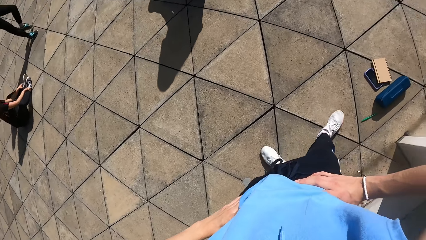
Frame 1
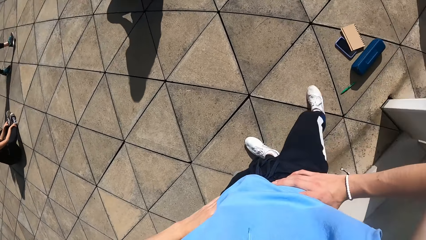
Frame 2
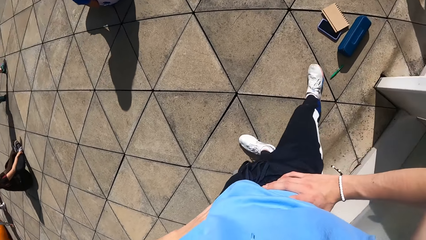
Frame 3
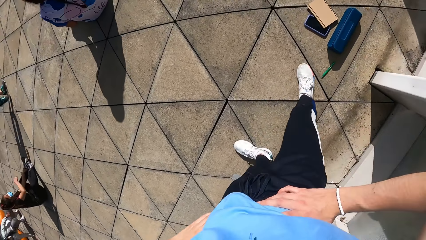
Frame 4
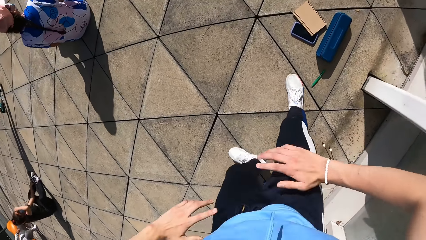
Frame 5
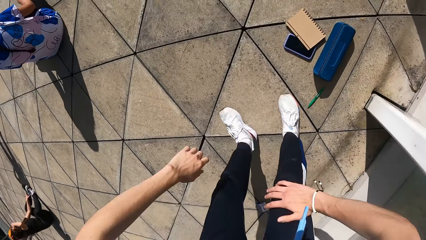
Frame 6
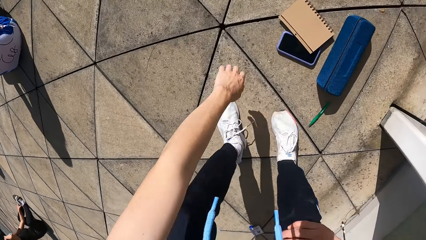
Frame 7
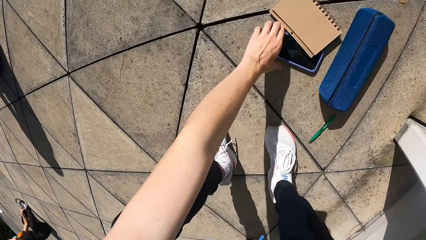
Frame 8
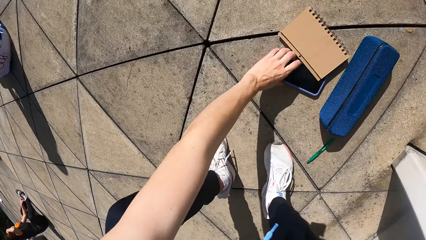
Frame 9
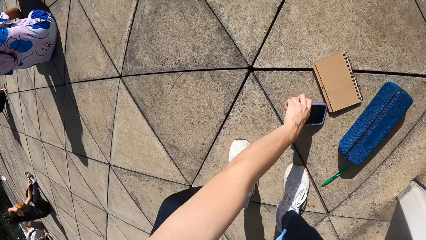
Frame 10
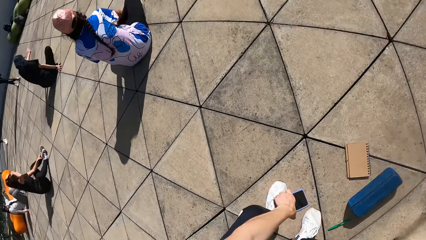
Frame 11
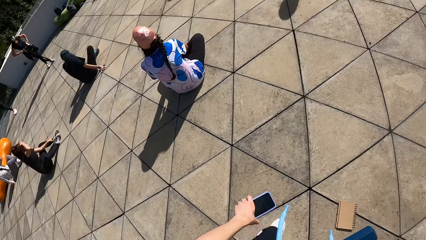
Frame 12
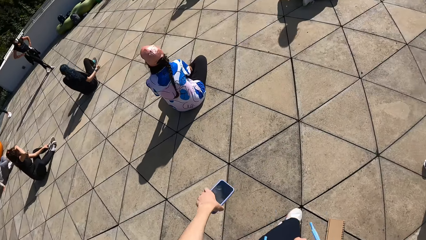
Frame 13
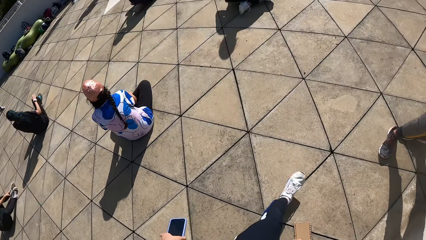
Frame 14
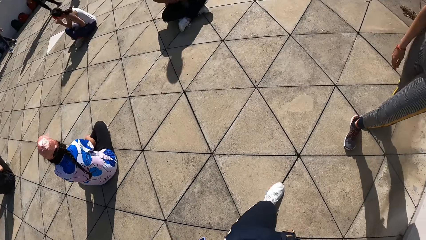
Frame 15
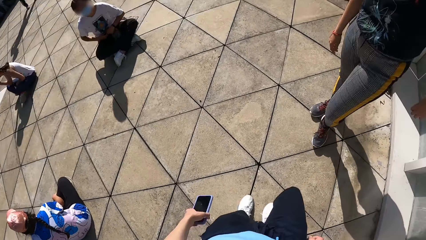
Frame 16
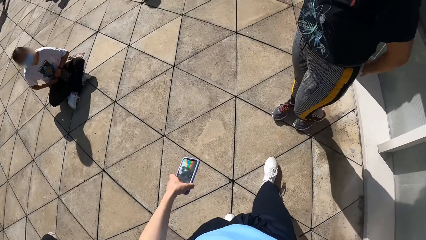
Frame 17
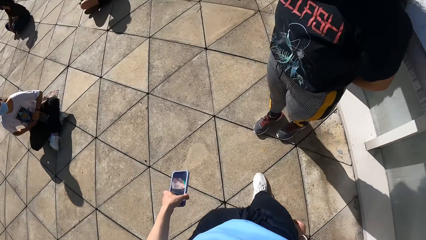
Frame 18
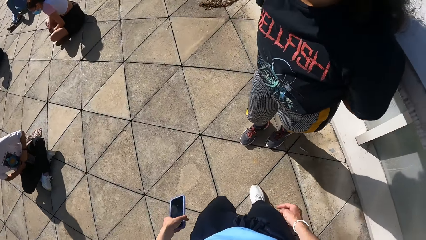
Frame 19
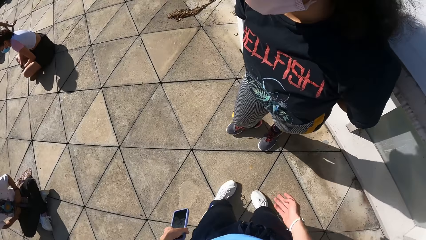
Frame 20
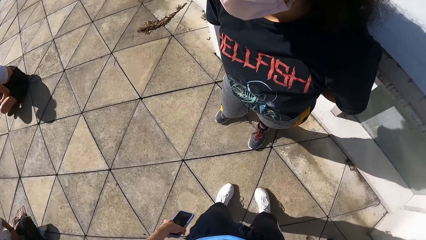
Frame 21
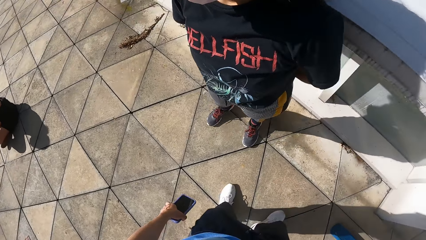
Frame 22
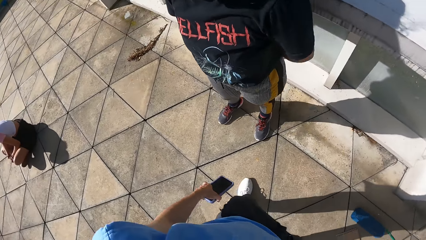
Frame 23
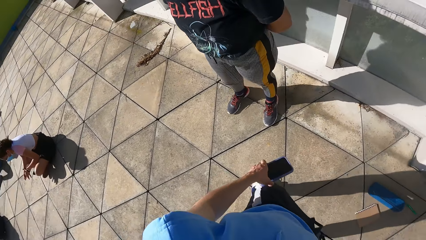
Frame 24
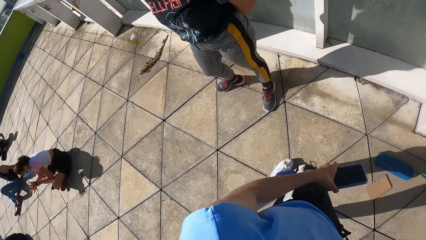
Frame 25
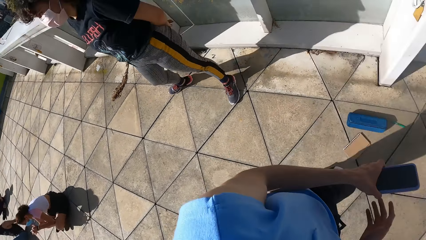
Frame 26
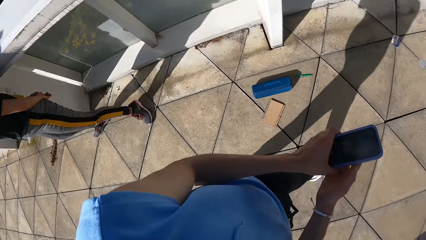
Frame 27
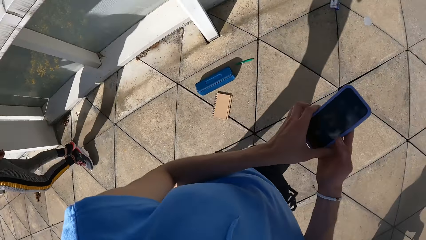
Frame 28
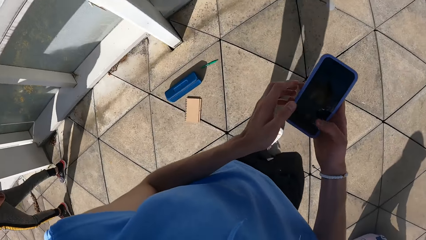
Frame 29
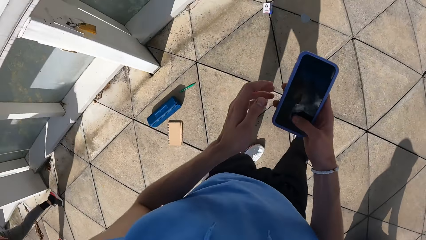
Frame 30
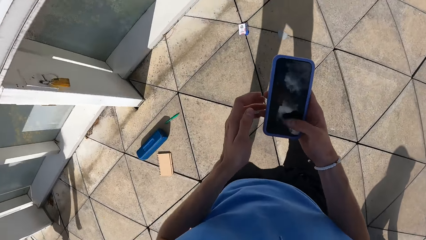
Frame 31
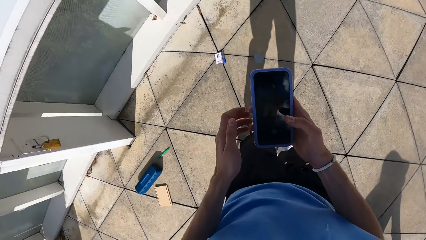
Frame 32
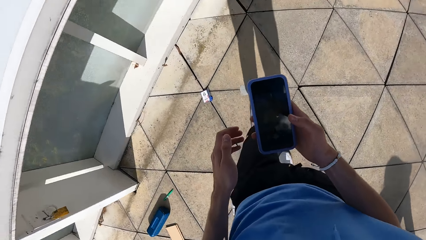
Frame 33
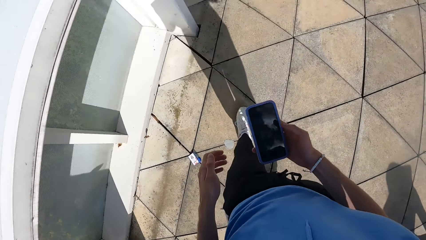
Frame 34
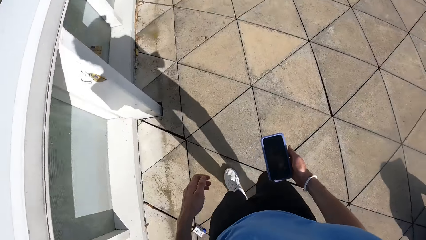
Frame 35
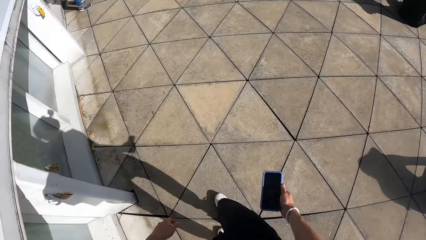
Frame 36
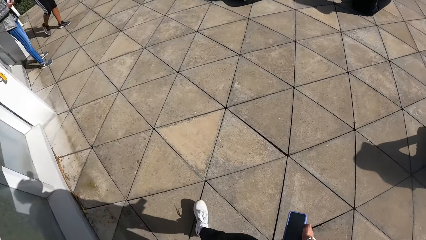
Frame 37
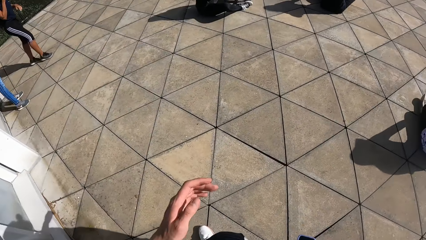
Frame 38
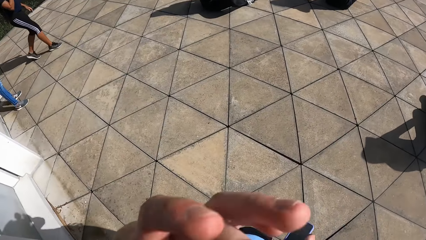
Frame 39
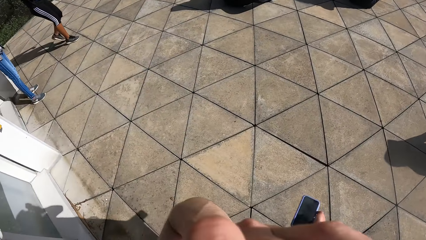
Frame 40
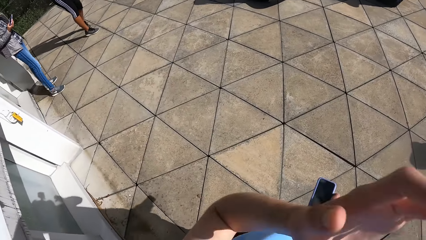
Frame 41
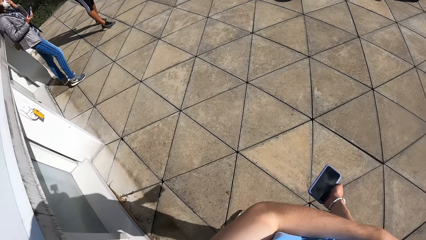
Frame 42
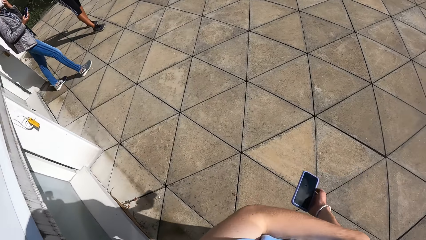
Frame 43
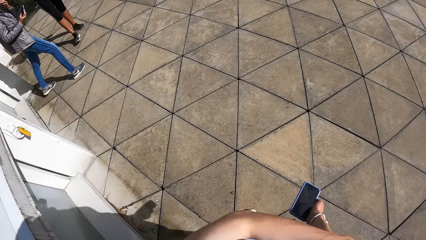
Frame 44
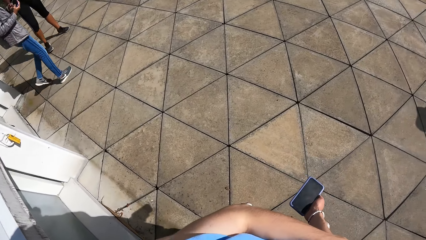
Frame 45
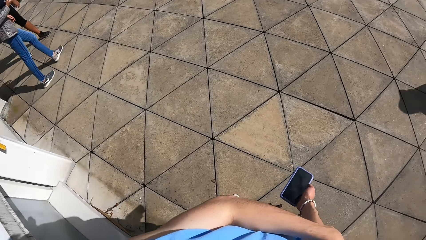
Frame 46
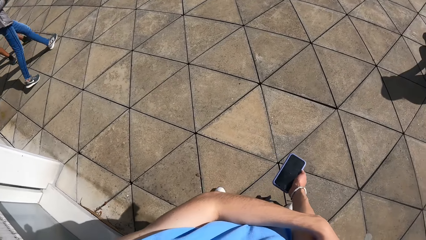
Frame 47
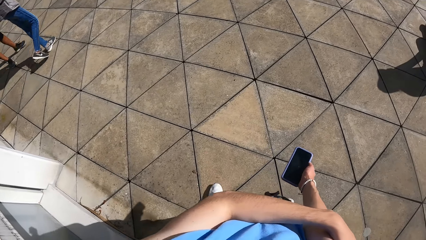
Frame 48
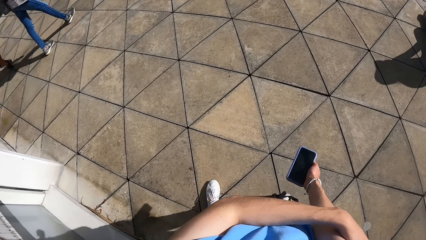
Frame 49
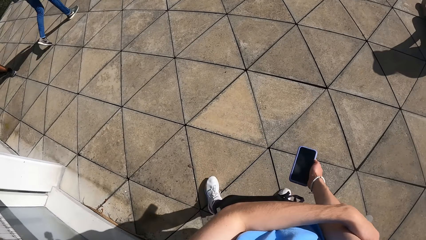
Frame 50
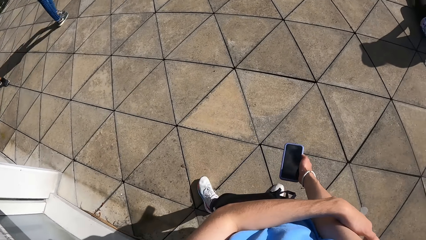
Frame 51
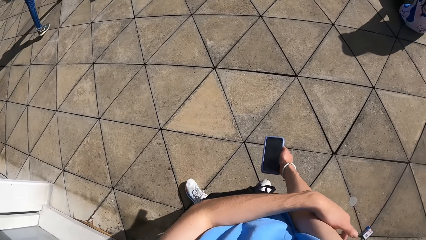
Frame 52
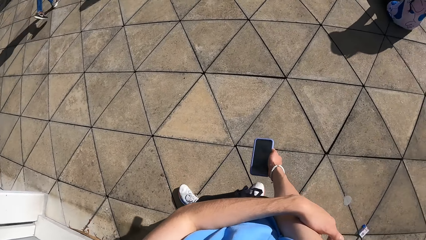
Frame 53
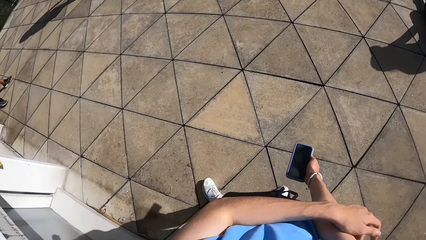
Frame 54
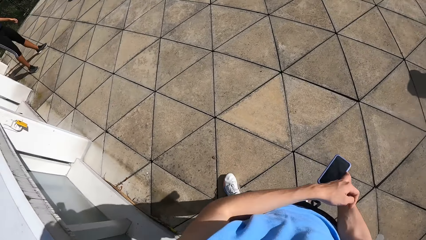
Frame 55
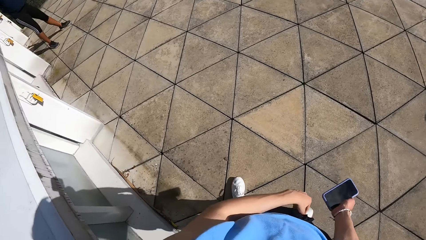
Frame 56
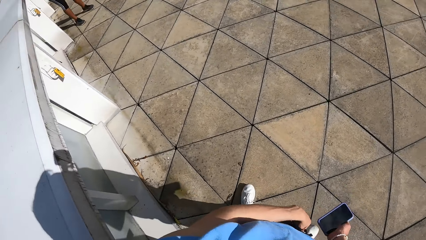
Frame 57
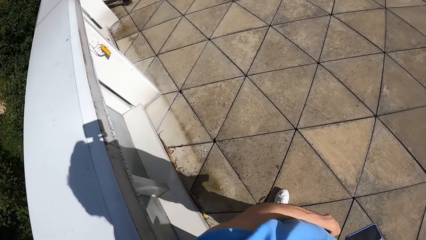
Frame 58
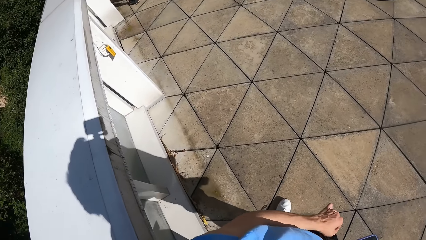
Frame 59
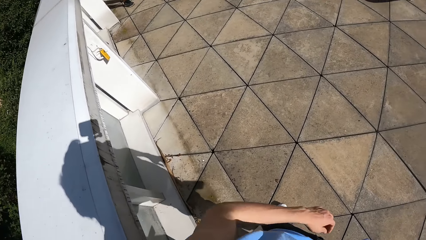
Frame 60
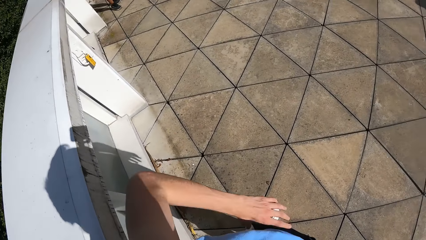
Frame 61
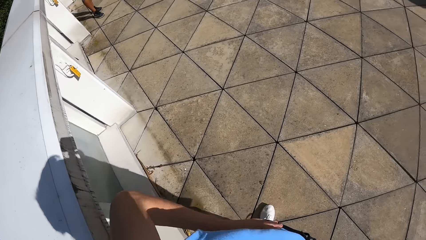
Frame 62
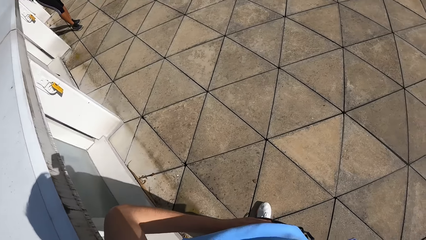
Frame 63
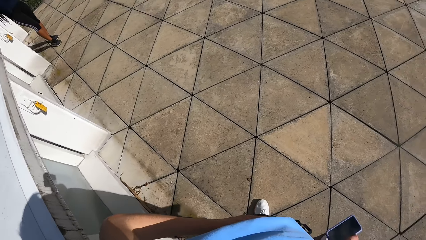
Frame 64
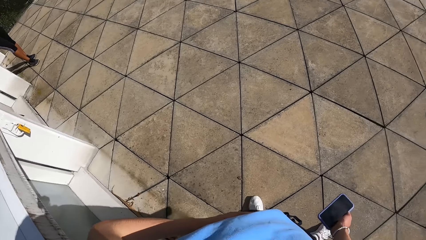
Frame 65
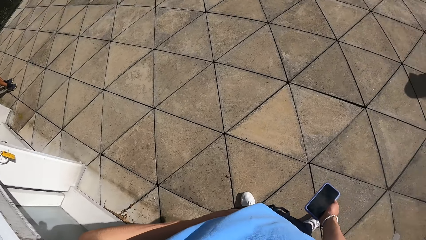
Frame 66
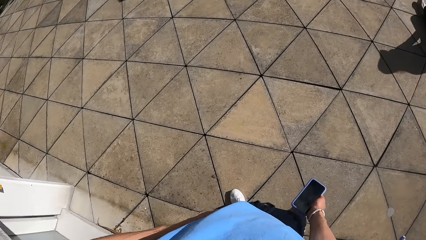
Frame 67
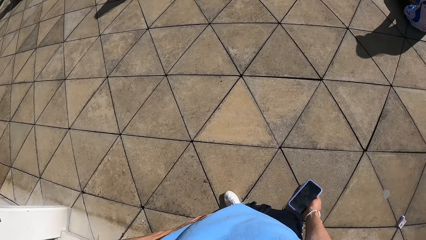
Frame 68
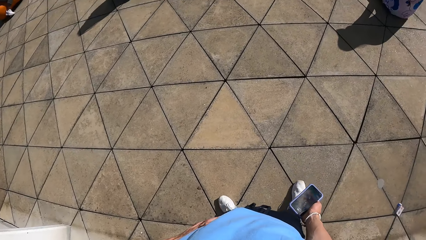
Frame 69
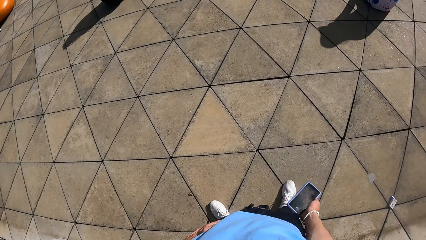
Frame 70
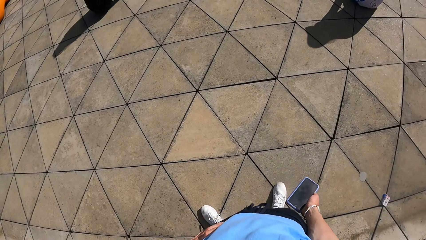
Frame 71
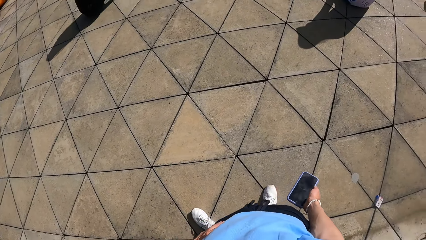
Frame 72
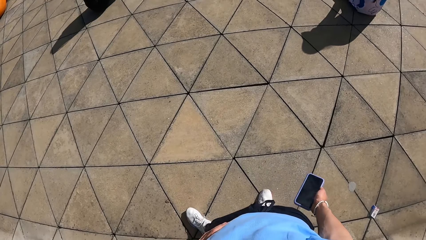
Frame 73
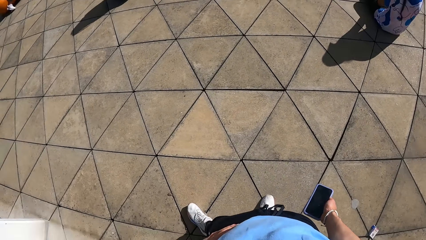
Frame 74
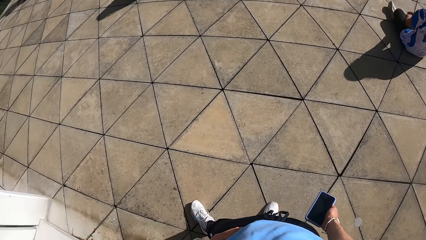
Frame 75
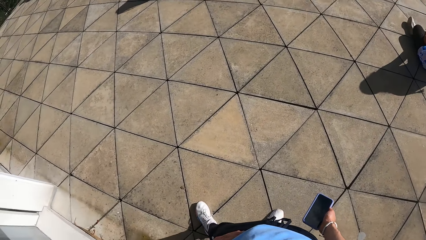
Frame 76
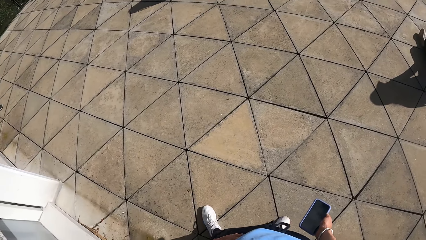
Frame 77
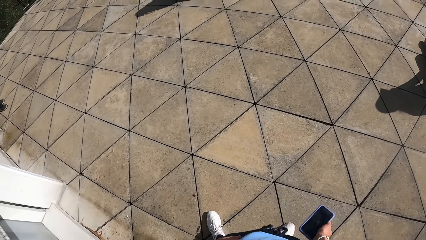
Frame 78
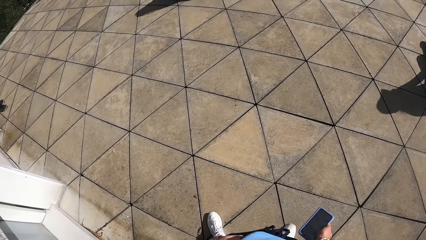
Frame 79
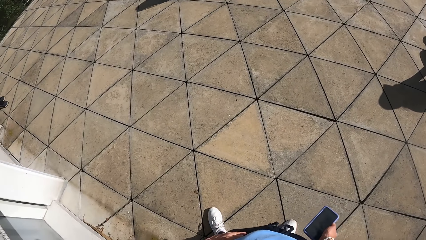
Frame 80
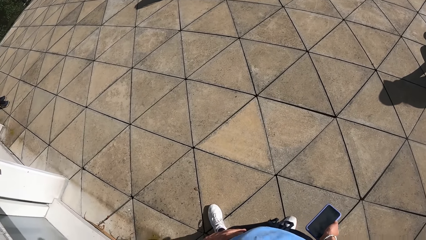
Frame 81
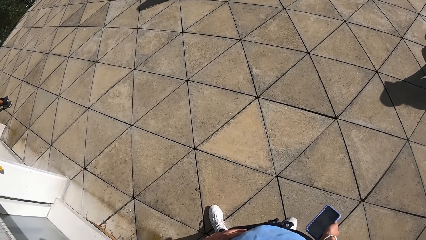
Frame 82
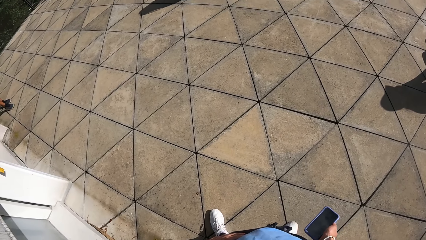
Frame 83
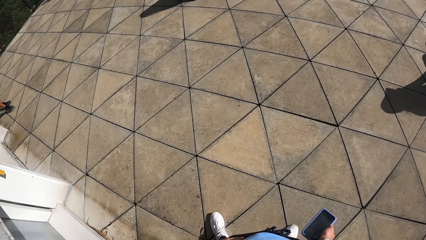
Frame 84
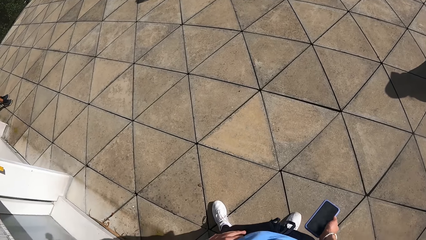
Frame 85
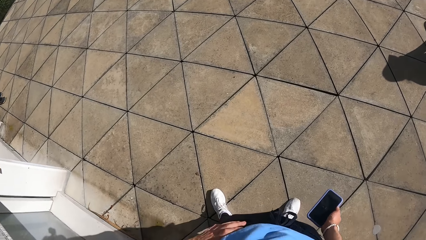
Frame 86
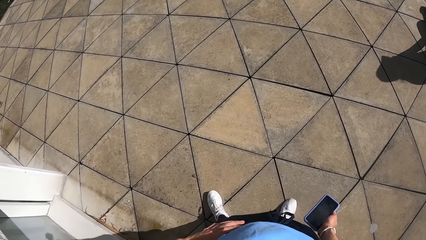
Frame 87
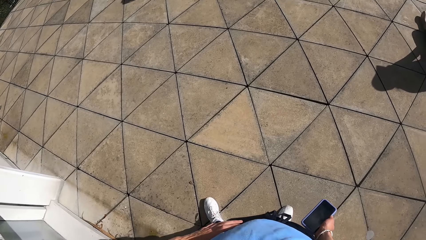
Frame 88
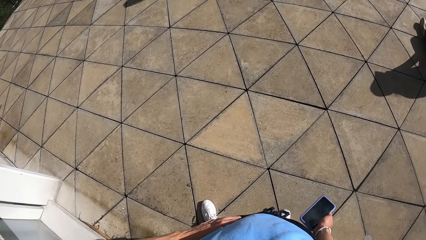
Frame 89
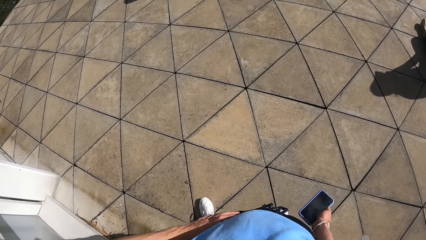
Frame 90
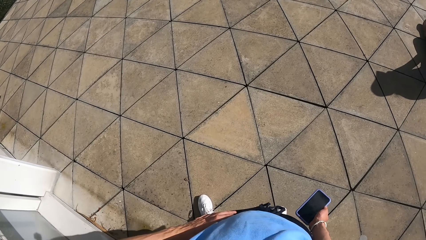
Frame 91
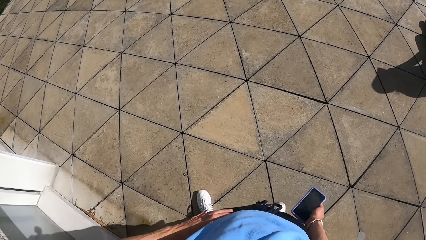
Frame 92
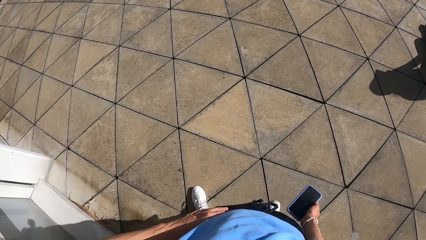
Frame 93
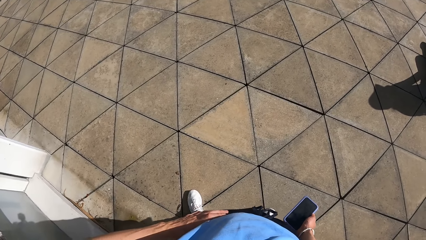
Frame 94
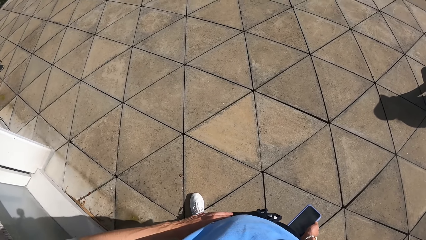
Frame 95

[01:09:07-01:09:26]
The camera wearer picks the phone from the floor with his left hand. He walks. He presses the phone with his right hand. He adjusts the camera on his head with his left hand. He touches the waist.
